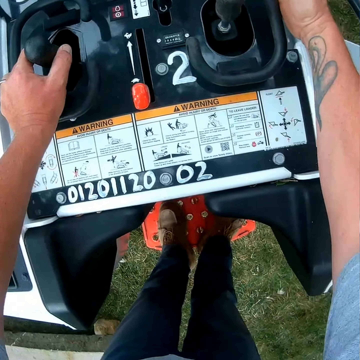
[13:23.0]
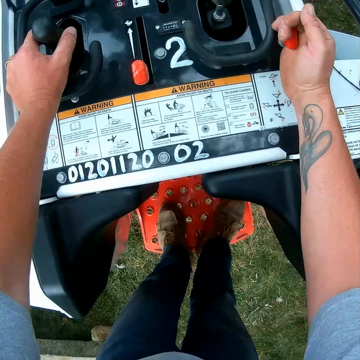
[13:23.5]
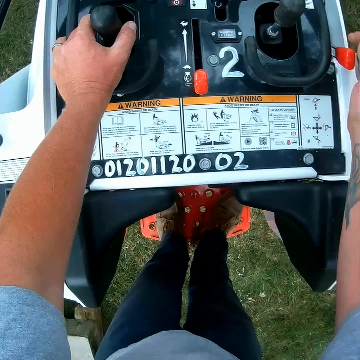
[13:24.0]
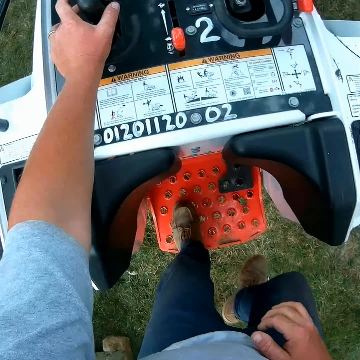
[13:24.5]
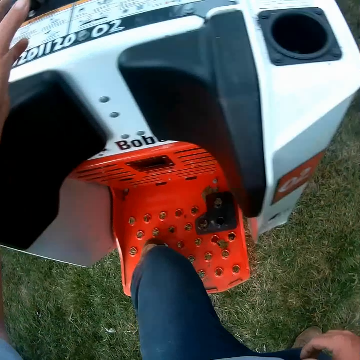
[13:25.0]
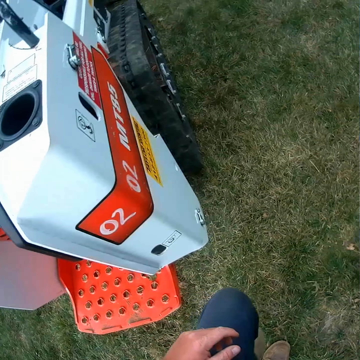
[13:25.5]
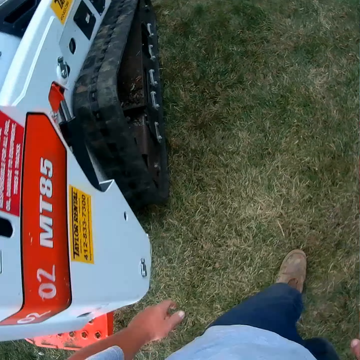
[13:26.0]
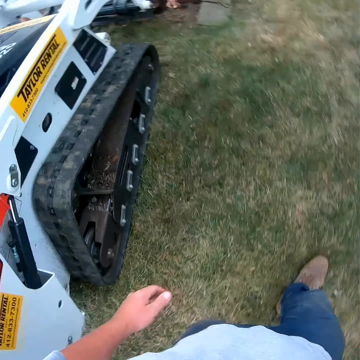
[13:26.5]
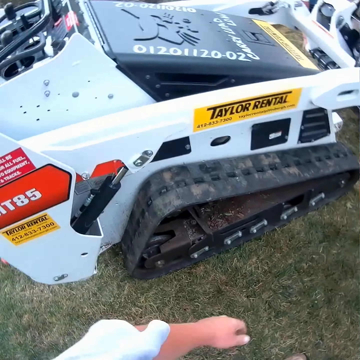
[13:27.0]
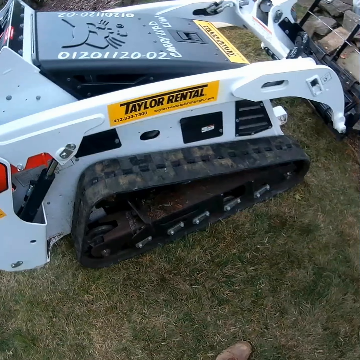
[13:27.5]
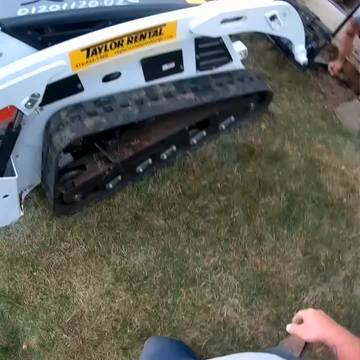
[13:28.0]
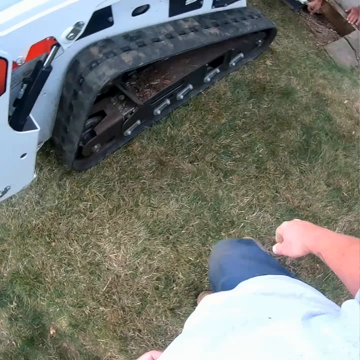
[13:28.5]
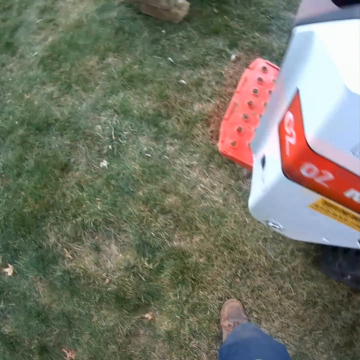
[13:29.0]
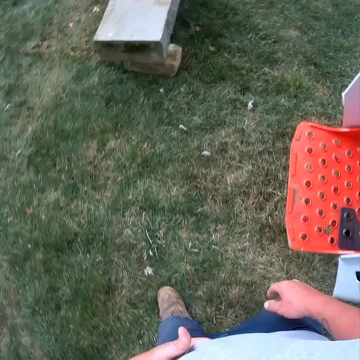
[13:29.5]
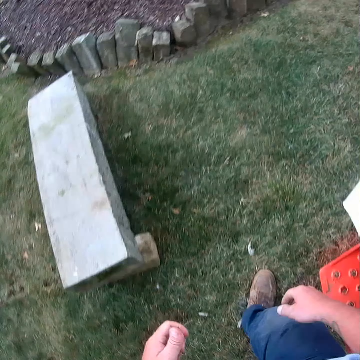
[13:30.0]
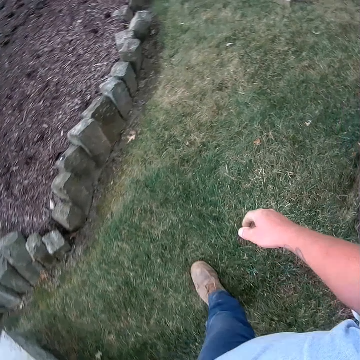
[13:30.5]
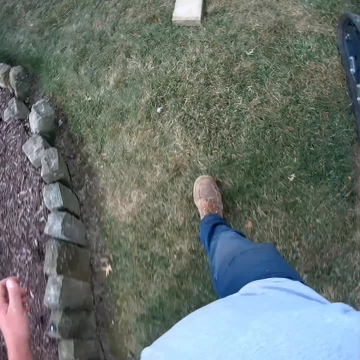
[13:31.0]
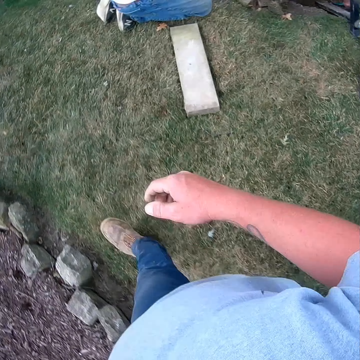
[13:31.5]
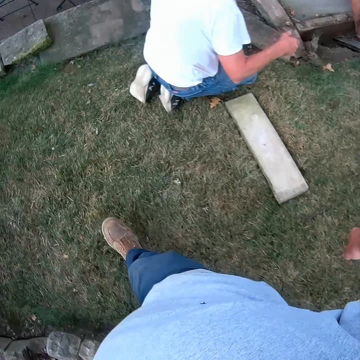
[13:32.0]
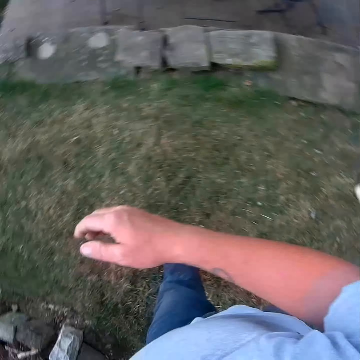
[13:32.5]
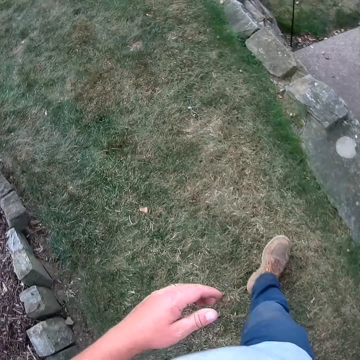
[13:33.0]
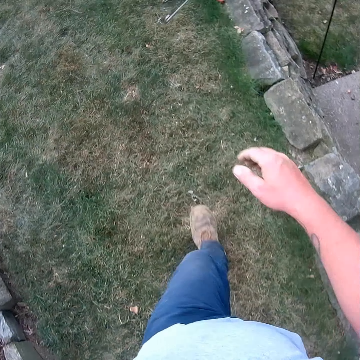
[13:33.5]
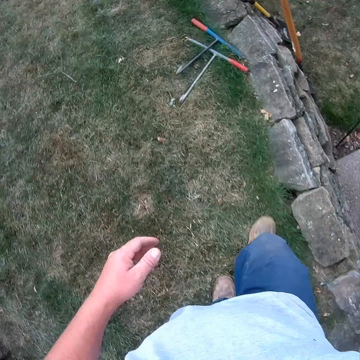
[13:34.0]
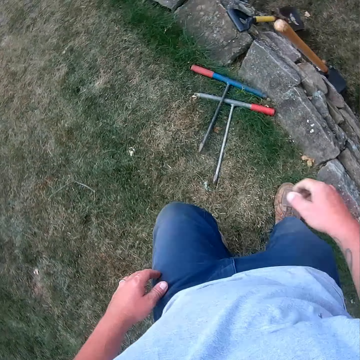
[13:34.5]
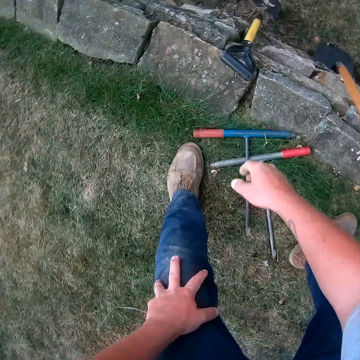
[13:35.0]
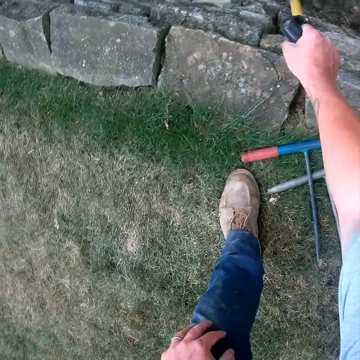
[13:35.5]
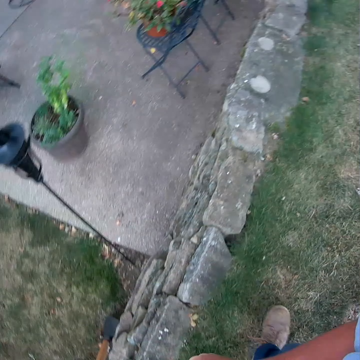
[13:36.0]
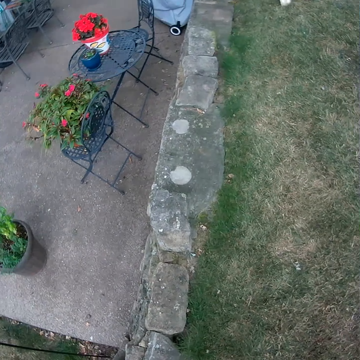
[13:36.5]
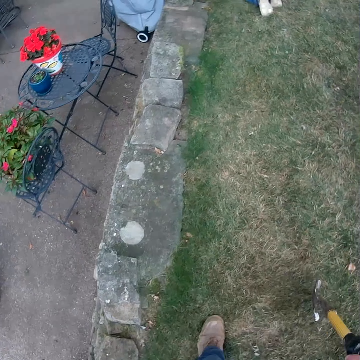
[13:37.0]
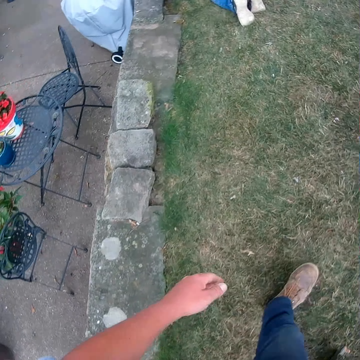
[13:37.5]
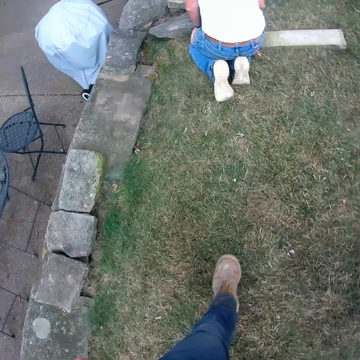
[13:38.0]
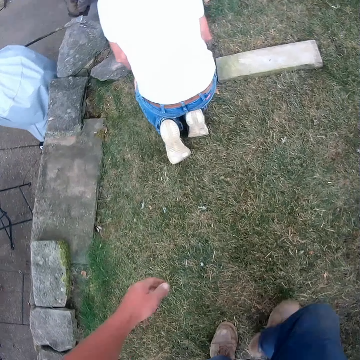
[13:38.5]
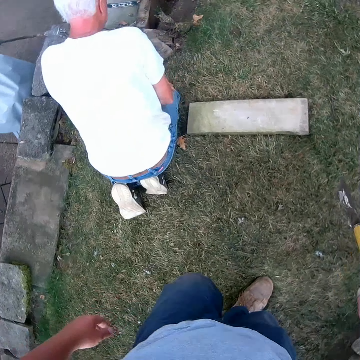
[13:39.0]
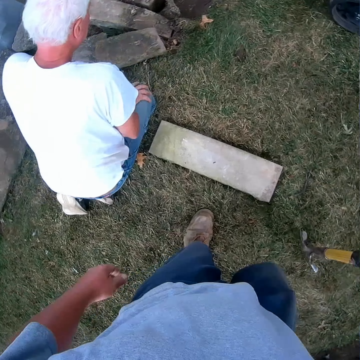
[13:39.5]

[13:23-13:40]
The camera wearer operates the compact track. They stop to operate the forklift. They walk around the field. They pick up a spade from the ground. They walk back to the forklift.

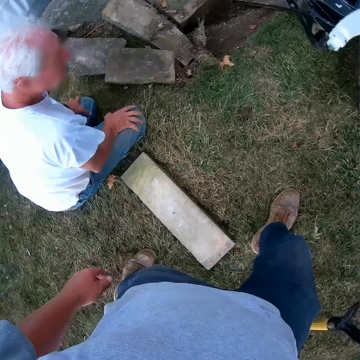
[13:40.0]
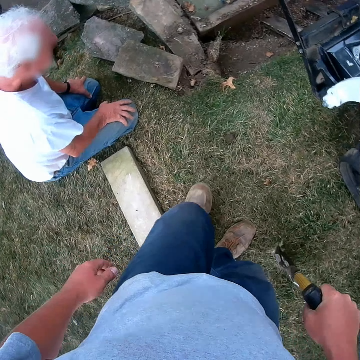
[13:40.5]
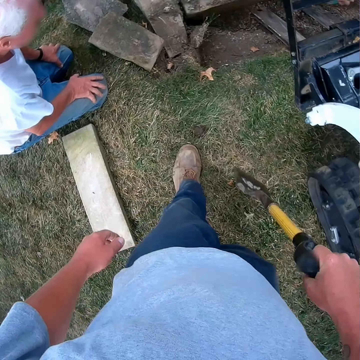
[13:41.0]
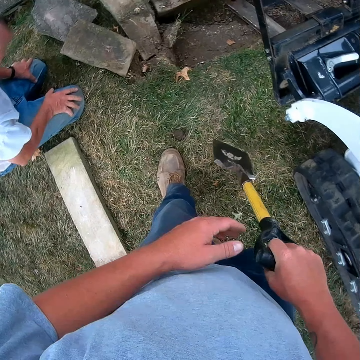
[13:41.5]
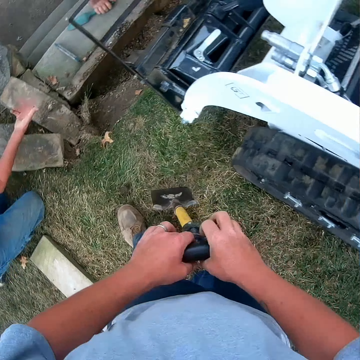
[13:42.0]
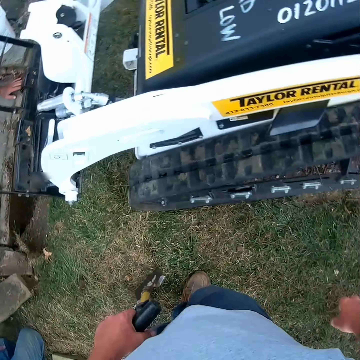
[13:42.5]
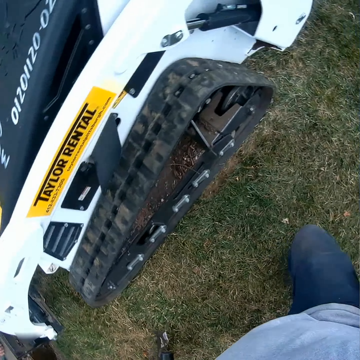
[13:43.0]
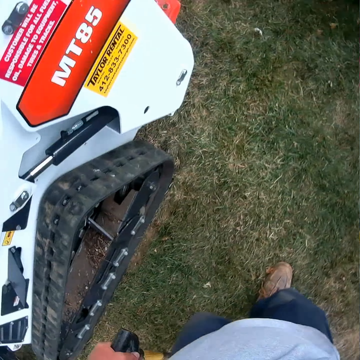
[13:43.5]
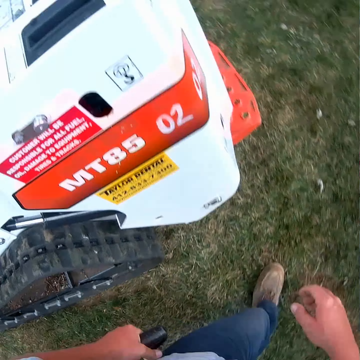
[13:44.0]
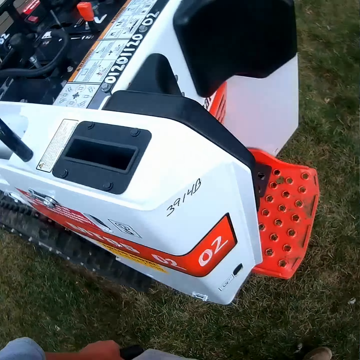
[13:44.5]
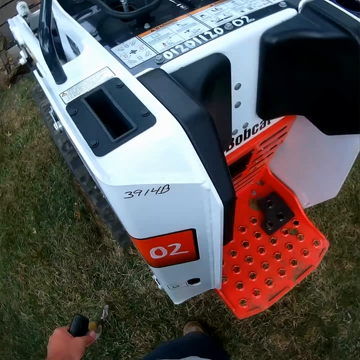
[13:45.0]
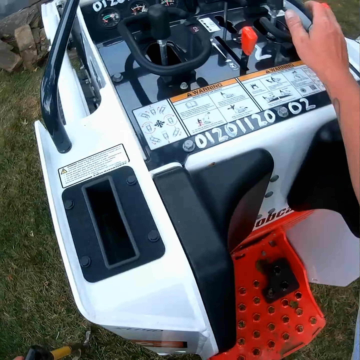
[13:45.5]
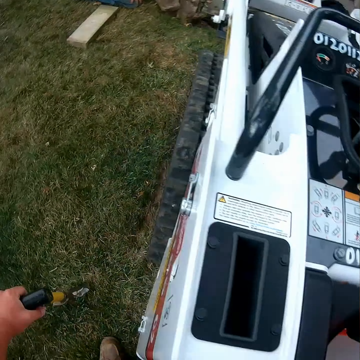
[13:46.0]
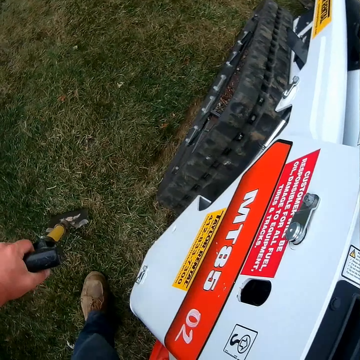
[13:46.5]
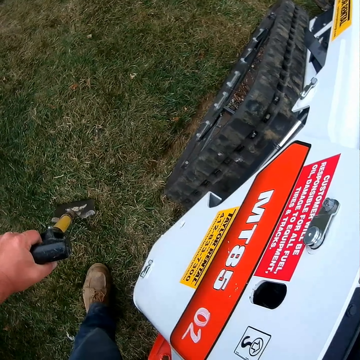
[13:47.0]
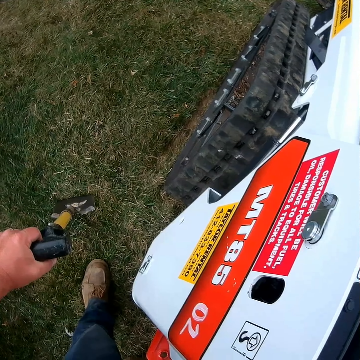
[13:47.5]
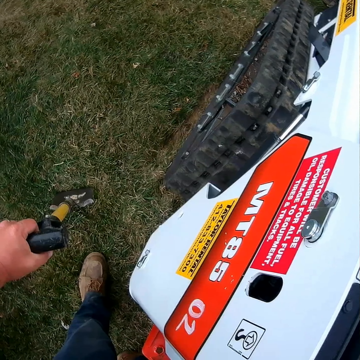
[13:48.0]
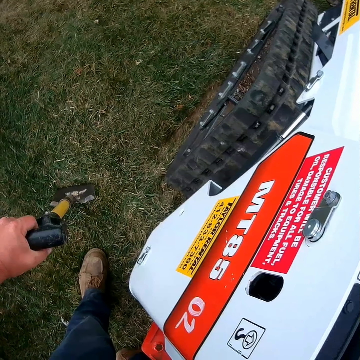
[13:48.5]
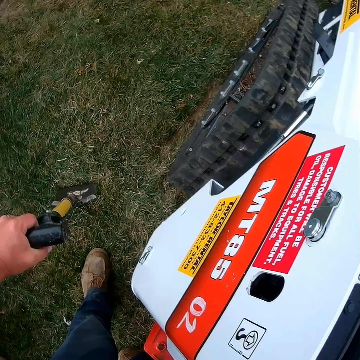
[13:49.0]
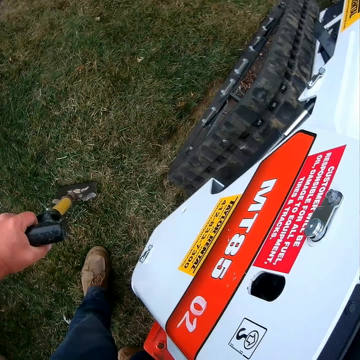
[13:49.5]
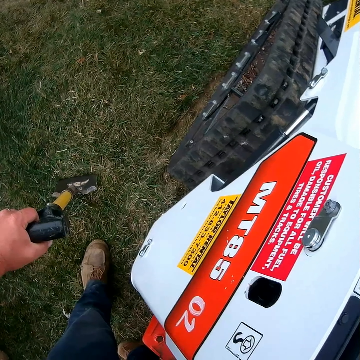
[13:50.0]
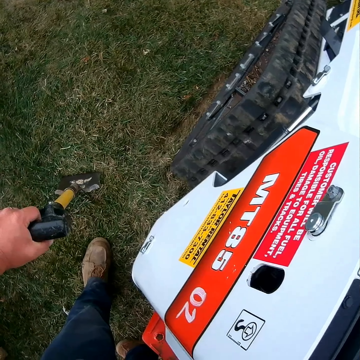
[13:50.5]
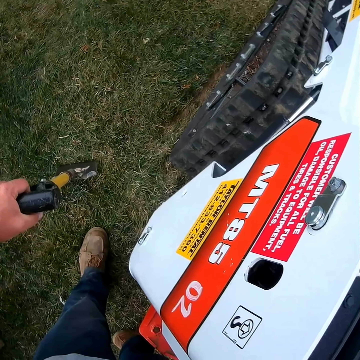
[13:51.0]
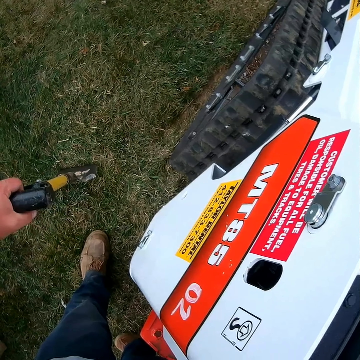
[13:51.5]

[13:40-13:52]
The camera wearer passes the spade to the left hand. They step forward. They operate the forklift. They place the spade on the ground. They stand at the field.

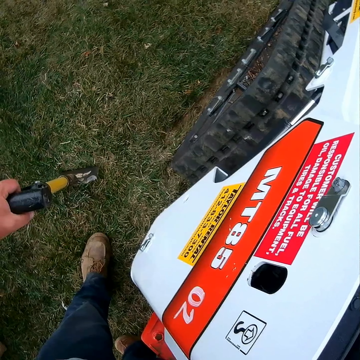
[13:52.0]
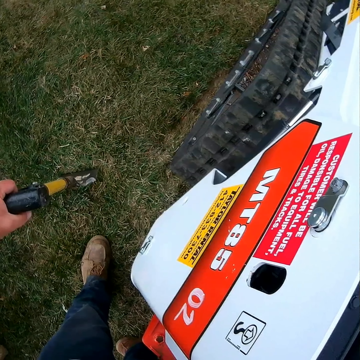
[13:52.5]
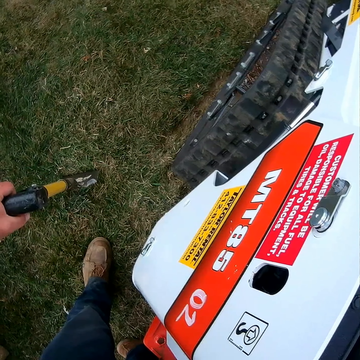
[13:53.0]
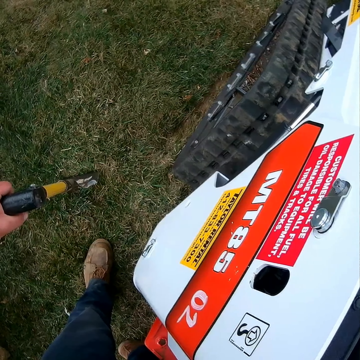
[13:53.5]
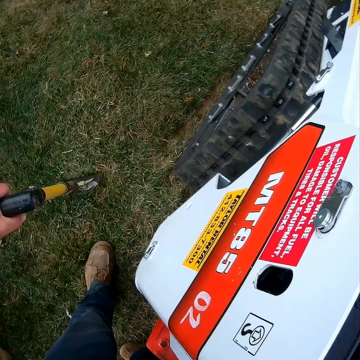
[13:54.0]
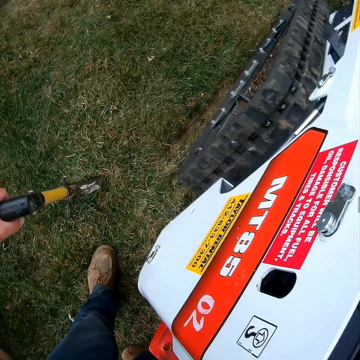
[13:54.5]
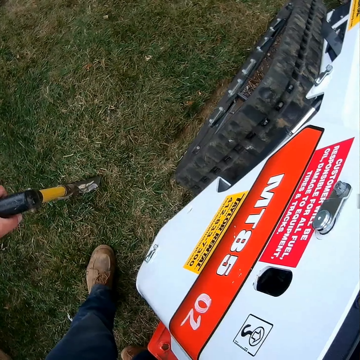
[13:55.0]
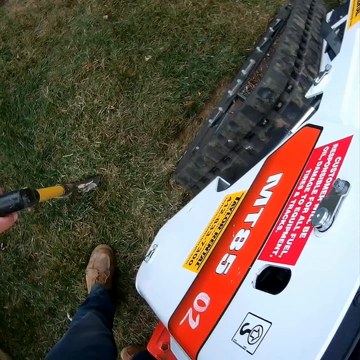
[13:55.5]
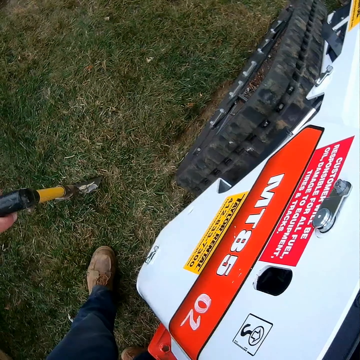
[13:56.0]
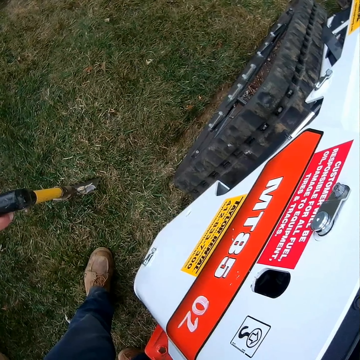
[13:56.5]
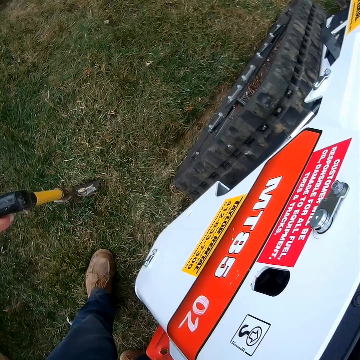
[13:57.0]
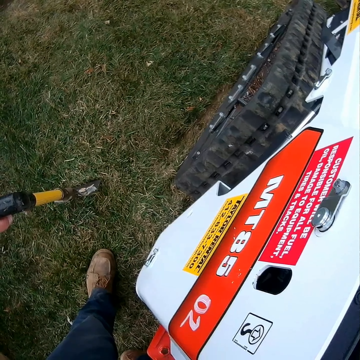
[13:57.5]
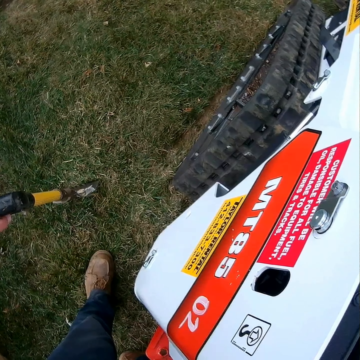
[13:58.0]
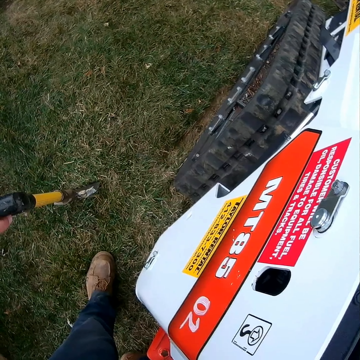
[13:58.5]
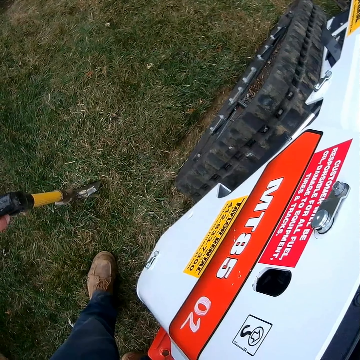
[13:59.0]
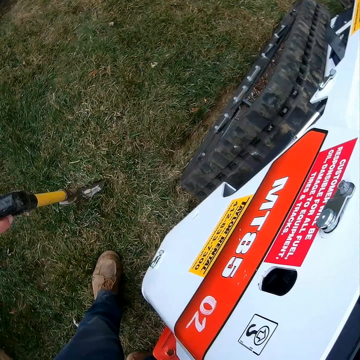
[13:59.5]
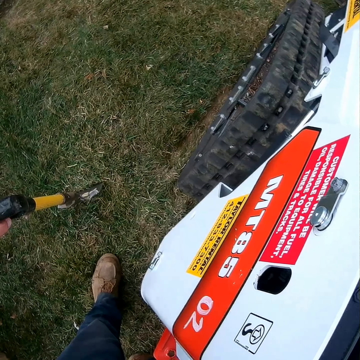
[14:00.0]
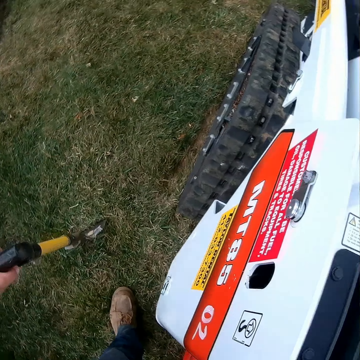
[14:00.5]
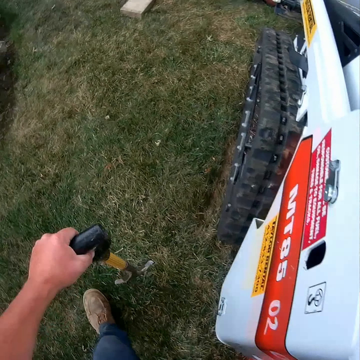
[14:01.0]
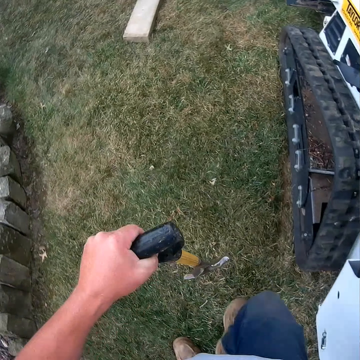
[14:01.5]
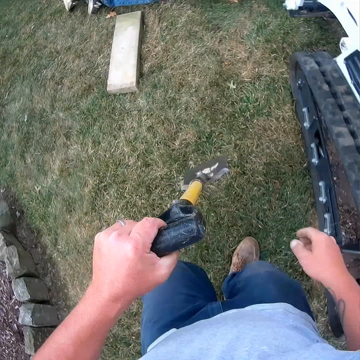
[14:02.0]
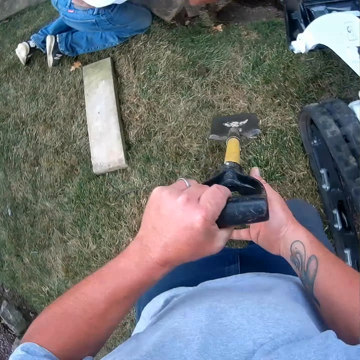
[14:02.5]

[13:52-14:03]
The camera wearer stops to operate the forklift. They walk in the compound.
